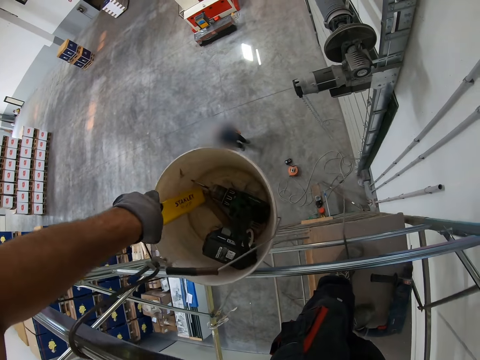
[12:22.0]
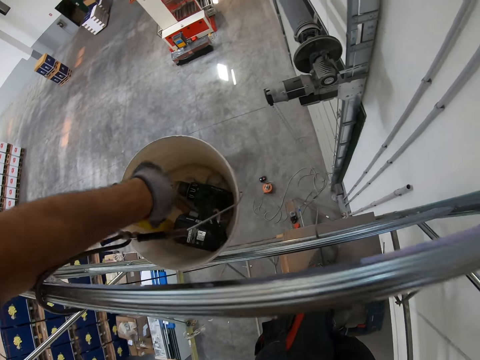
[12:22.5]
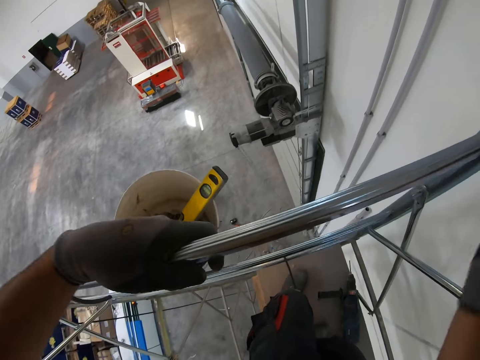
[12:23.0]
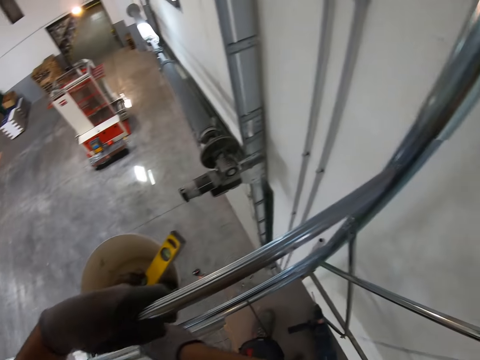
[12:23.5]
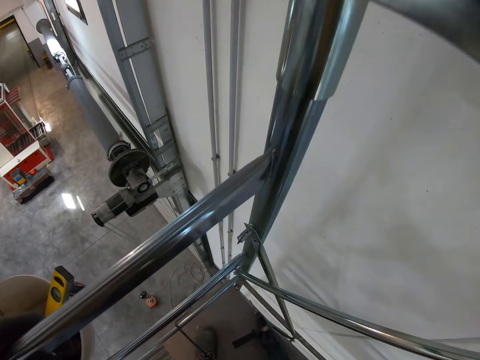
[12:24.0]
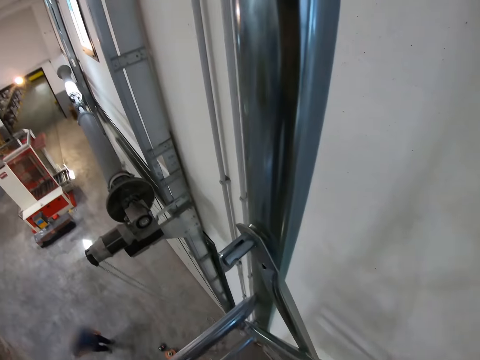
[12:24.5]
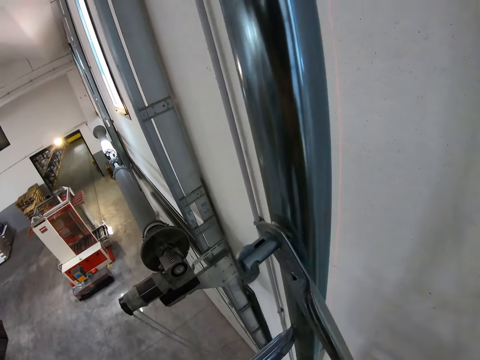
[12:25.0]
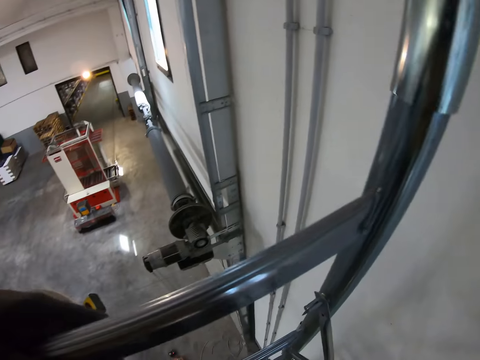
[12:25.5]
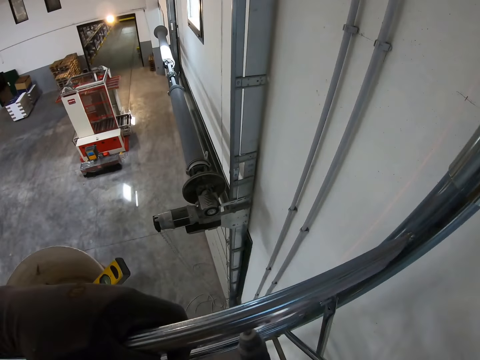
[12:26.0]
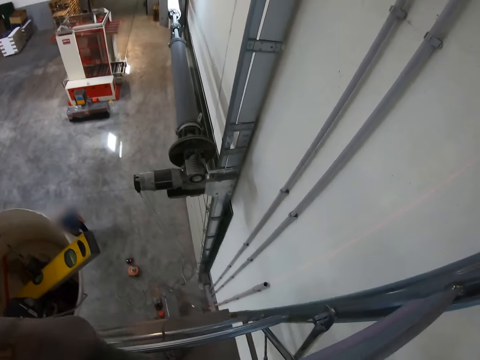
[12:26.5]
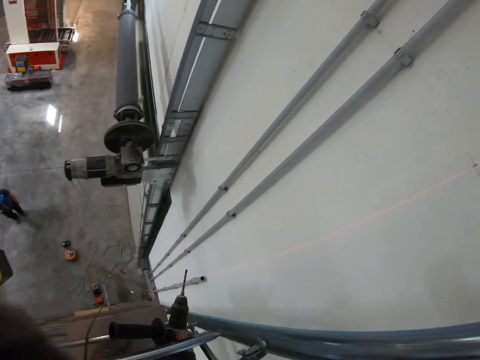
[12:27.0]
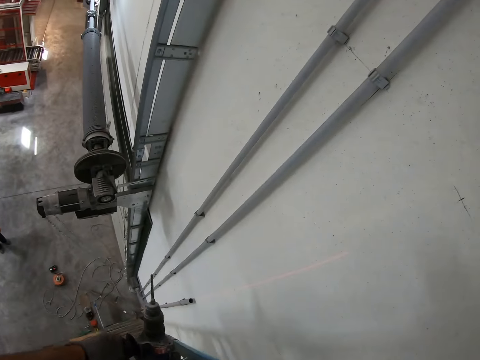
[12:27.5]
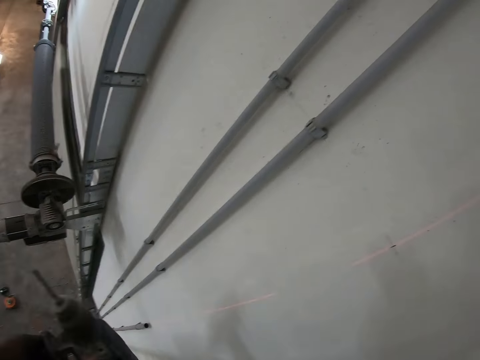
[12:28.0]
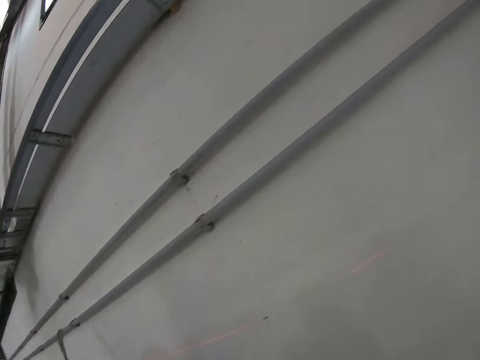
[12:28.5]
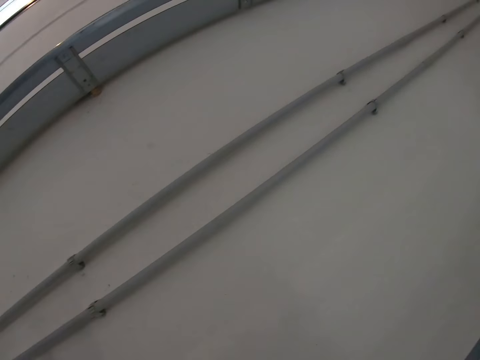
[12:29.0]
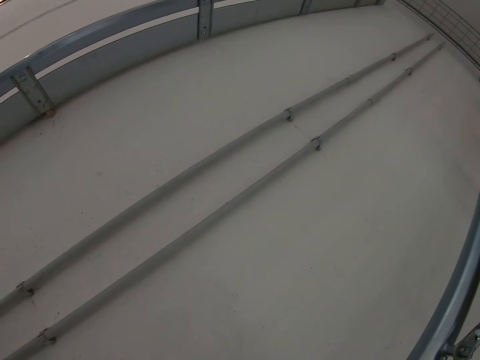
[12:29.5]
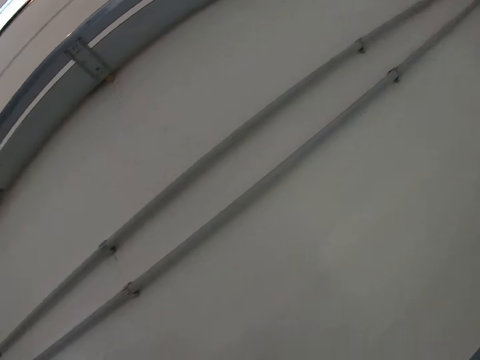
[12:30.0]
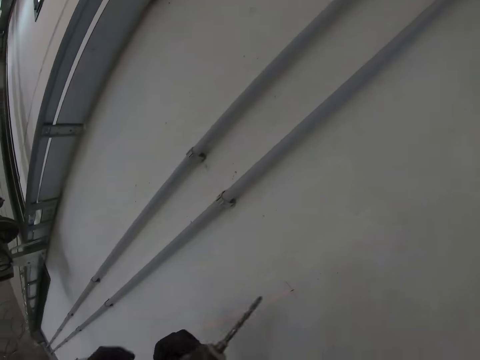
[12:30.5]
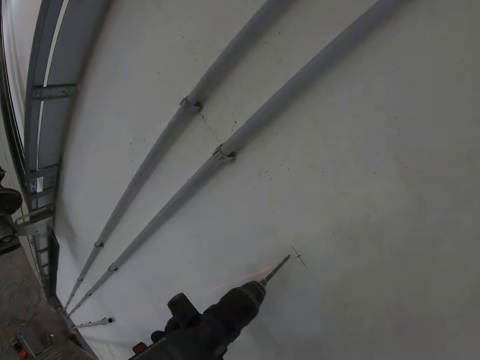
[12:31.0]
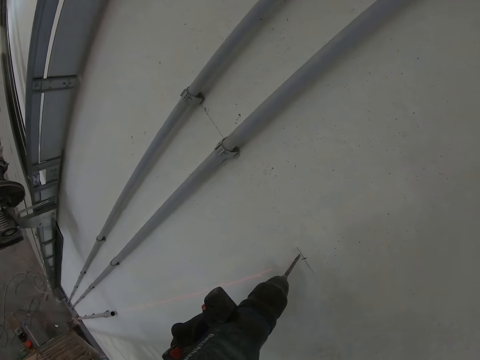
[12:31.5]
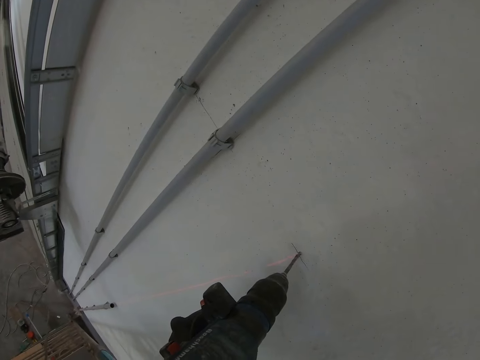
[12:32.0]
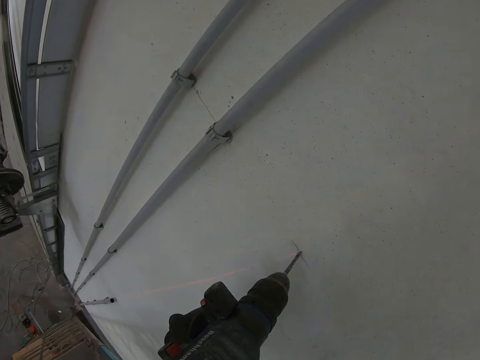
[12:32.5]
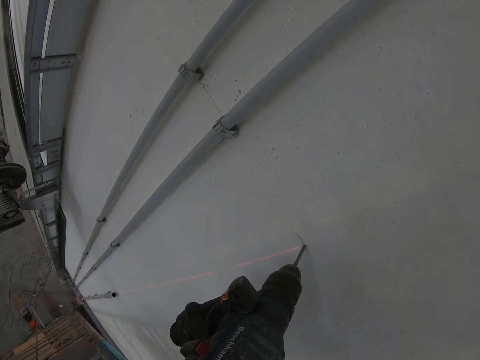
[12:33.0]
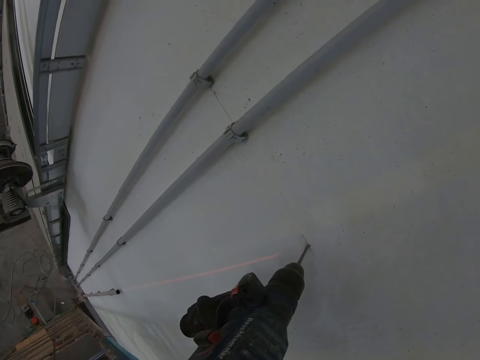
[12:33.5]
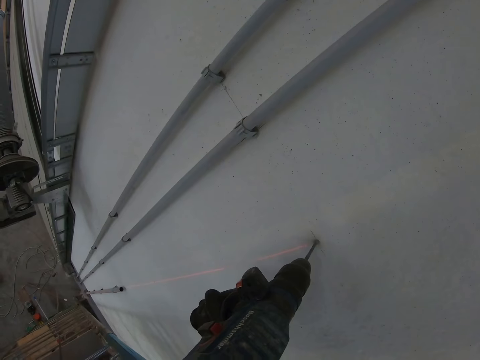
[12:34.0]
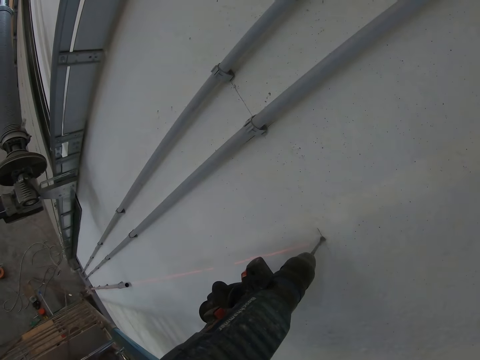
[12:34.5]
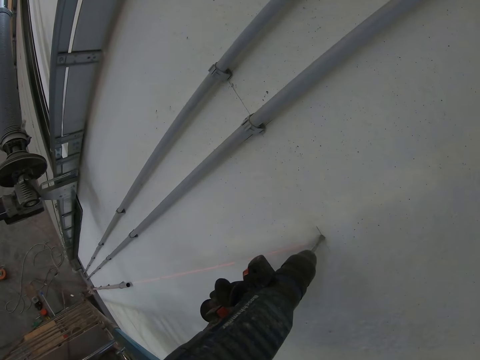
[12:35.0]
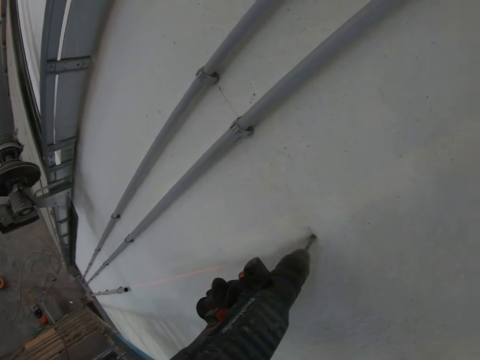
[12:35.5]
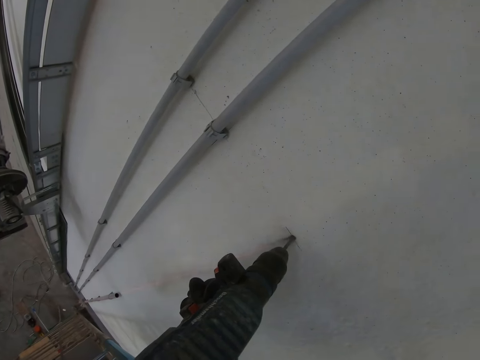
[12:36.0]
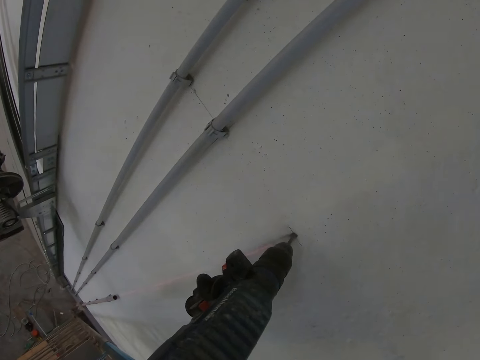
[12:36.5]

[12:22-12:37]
The camera wearer puts the spirit level in the bucket. They look at a man. They lift a drill wrench or air hammer. They drill the hole in the wall with the air hammer.

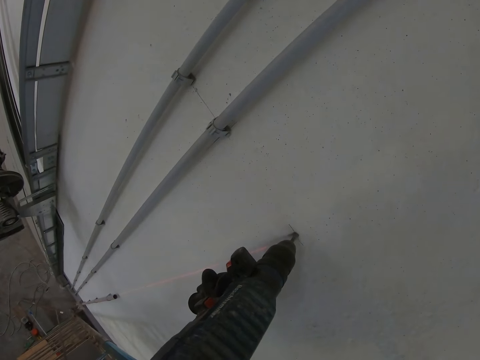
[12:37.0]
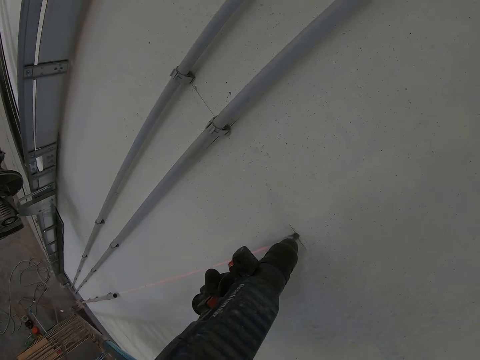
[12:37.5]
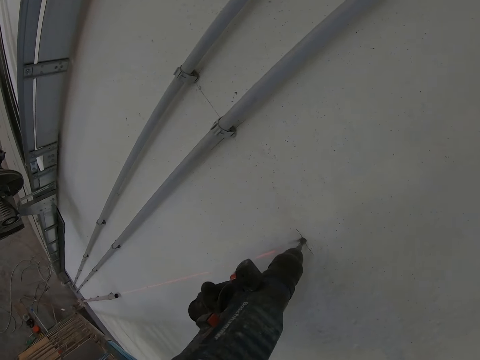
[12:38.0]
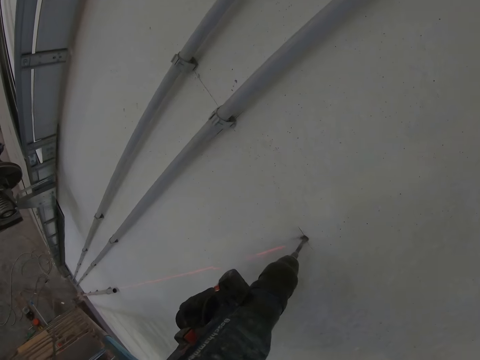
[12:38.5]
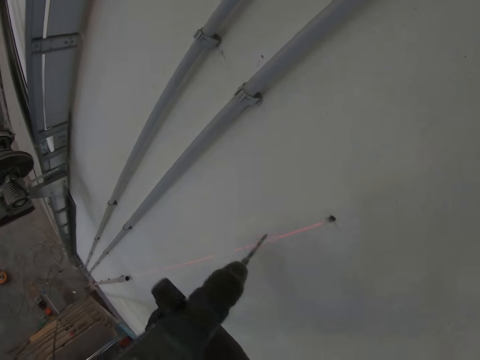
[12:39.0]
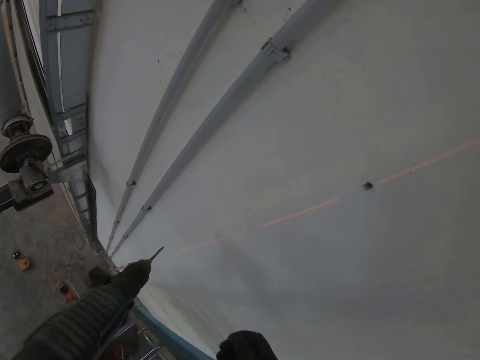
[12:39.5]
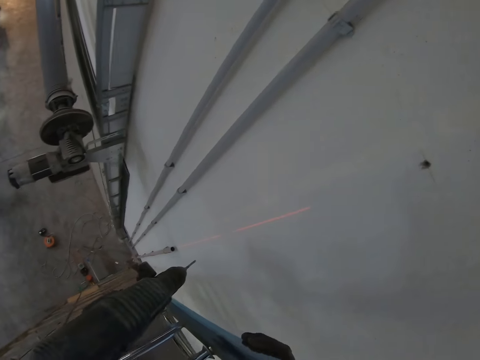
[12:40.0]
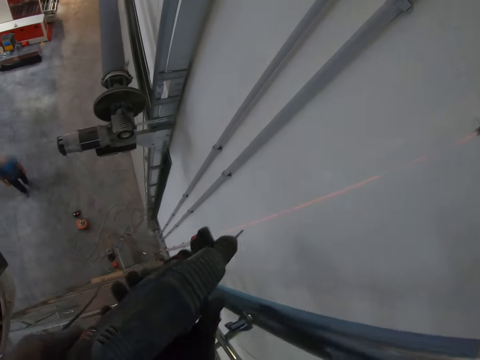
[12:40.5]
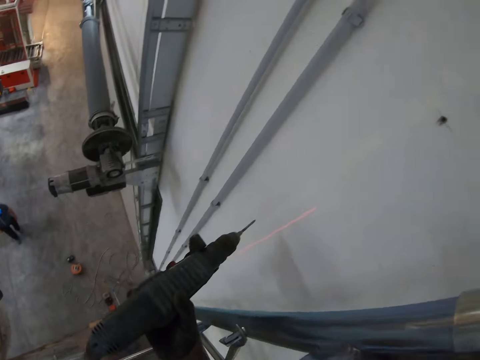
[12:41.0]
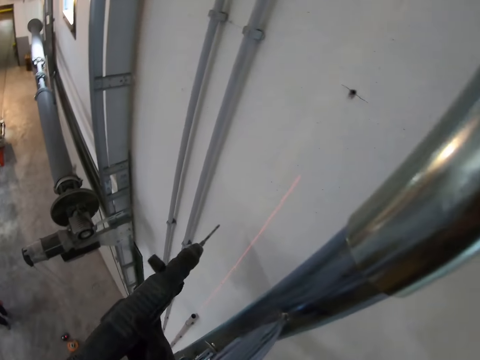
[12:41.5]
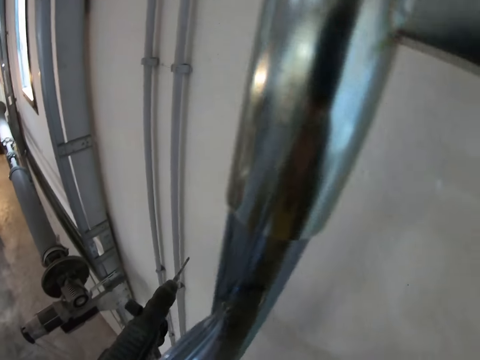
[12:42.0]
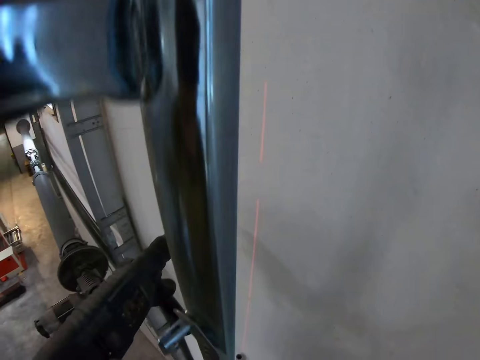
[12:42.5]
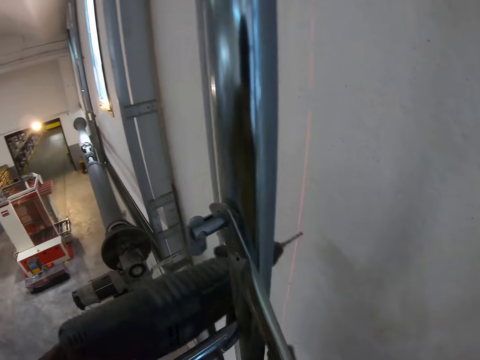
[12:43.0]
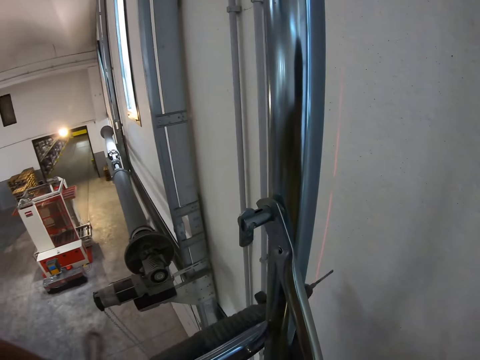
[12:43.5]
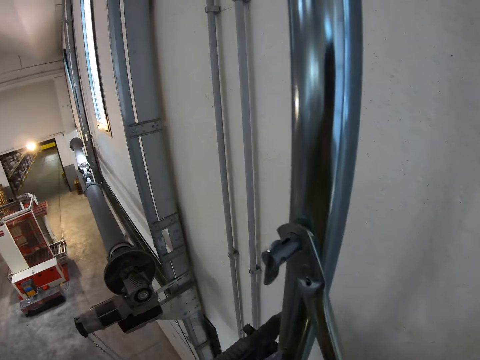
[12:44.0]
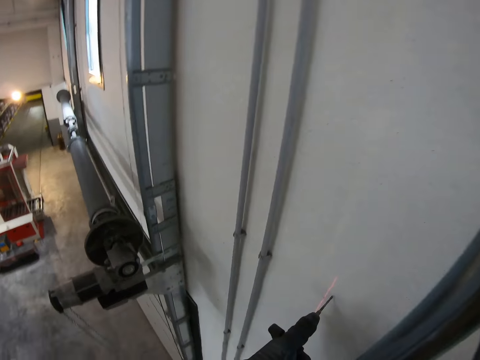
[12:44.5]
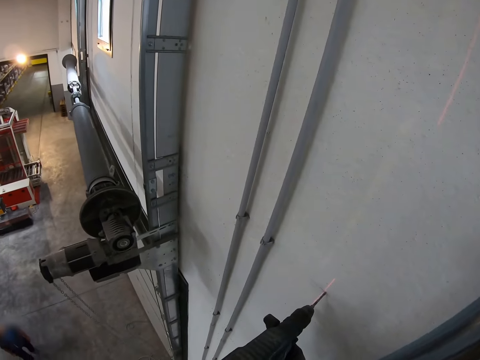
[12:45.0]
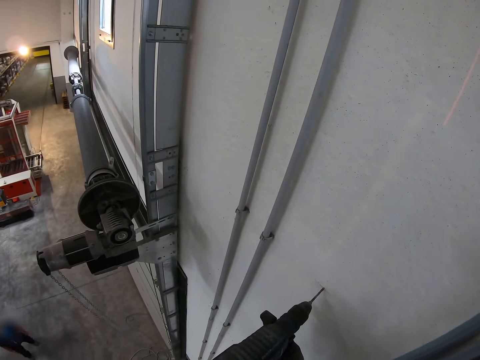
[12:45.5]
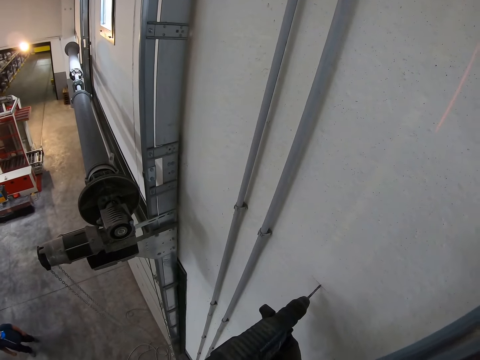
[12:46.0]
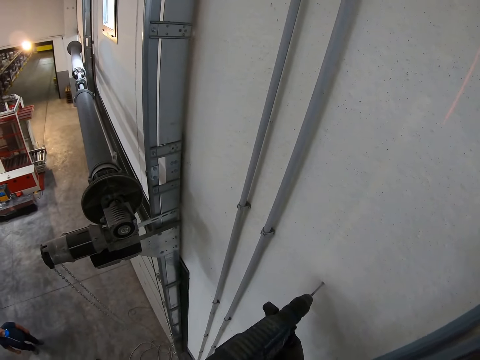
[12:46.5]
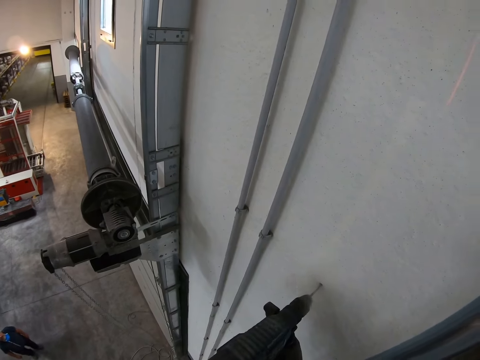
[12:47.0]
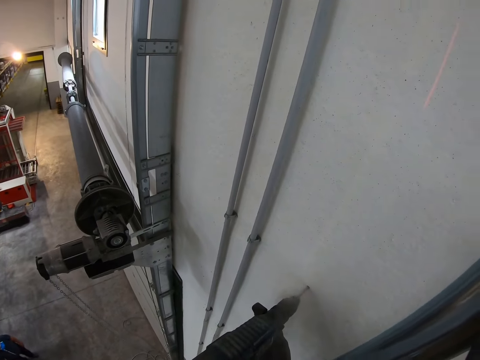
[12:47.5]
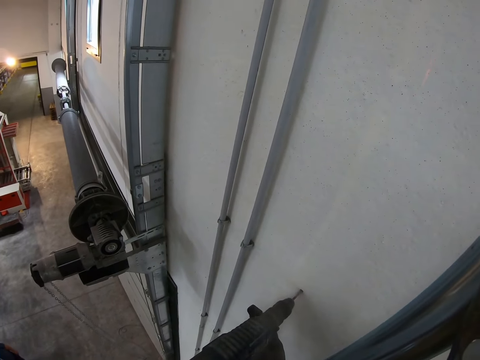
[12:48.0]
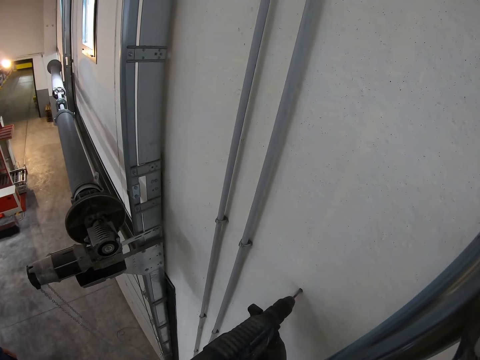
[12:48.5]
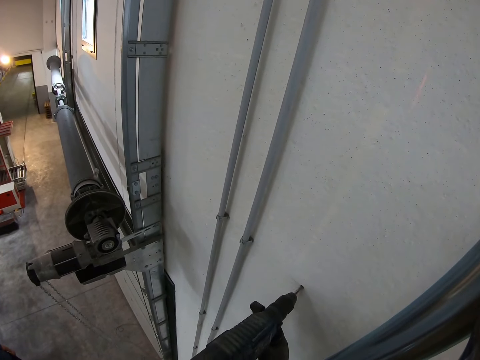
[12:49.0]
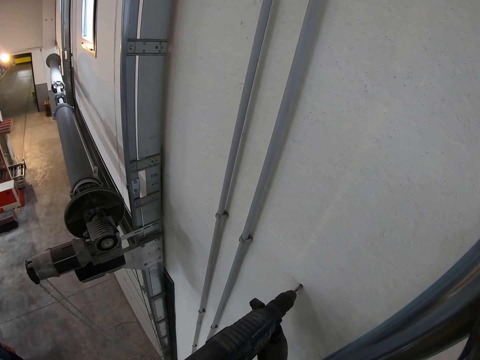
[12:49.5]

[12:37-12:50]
The camera wearer removes the drill wrench from the wall. They drill a hole on the wall.
